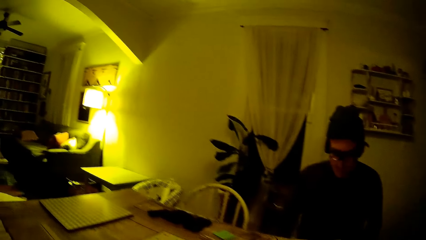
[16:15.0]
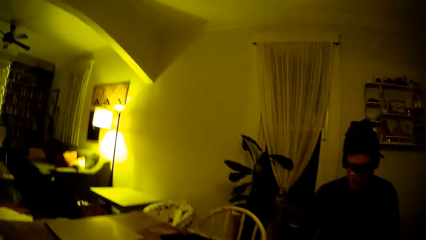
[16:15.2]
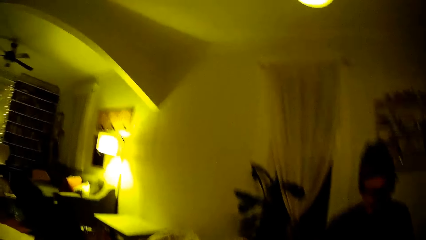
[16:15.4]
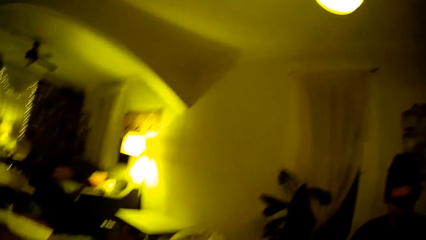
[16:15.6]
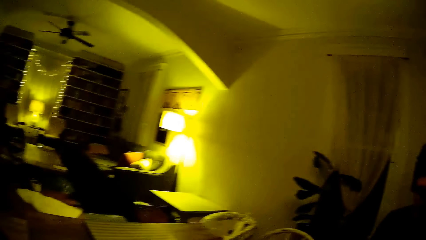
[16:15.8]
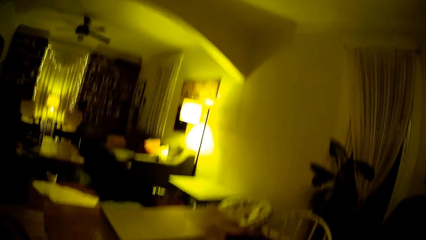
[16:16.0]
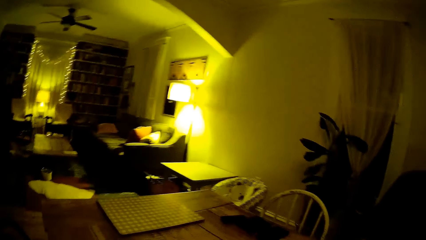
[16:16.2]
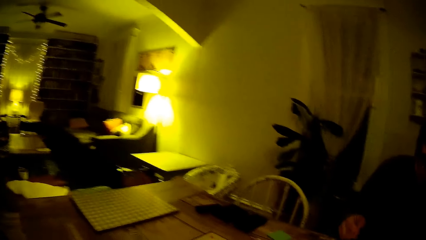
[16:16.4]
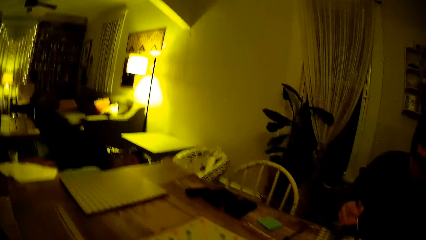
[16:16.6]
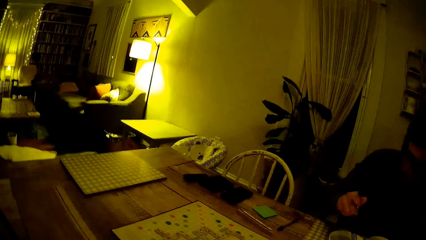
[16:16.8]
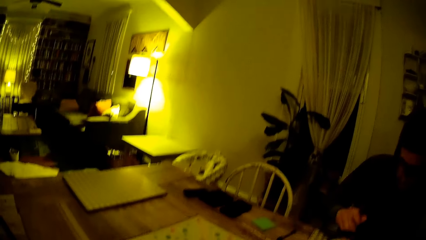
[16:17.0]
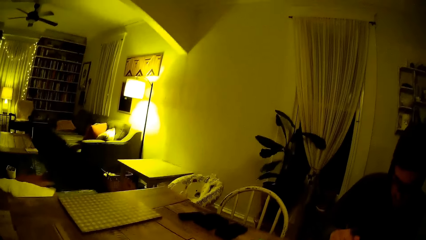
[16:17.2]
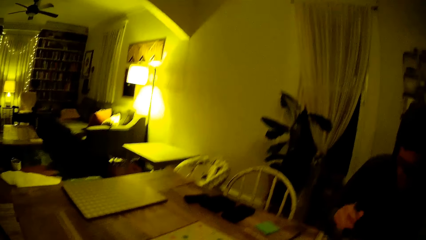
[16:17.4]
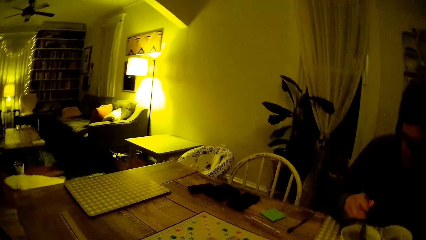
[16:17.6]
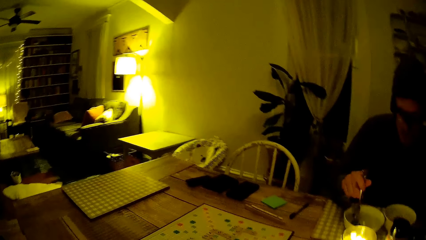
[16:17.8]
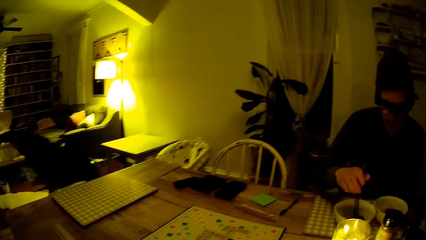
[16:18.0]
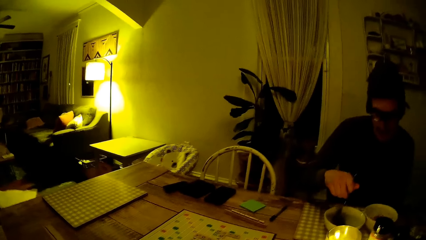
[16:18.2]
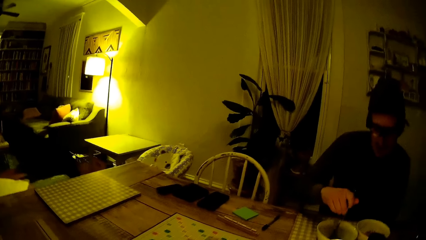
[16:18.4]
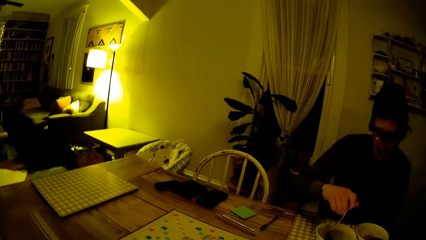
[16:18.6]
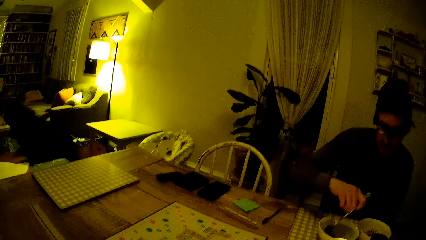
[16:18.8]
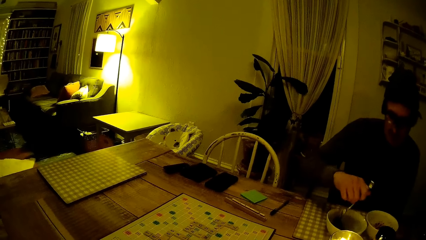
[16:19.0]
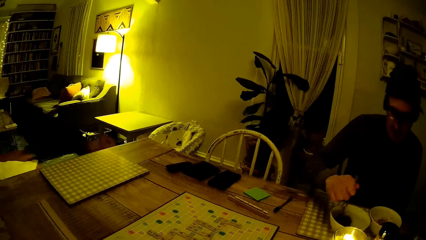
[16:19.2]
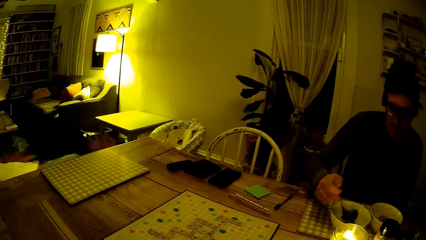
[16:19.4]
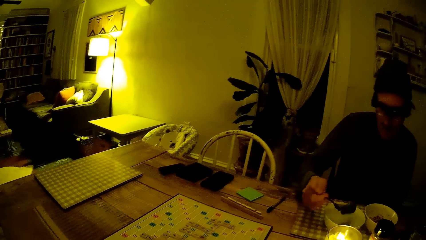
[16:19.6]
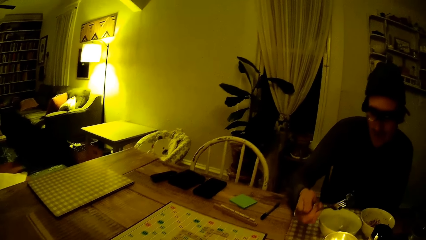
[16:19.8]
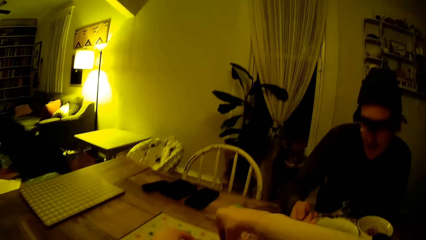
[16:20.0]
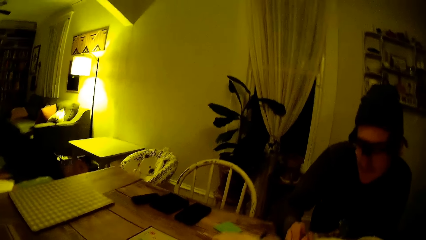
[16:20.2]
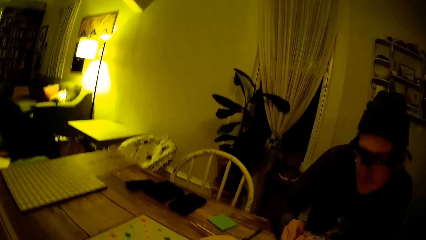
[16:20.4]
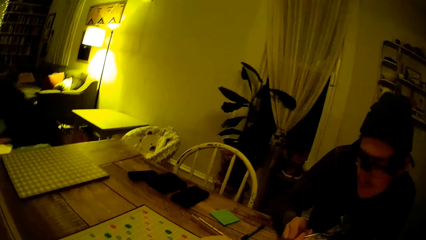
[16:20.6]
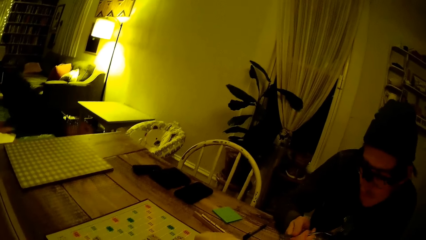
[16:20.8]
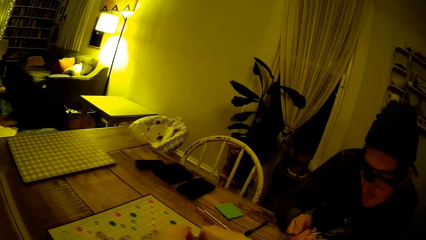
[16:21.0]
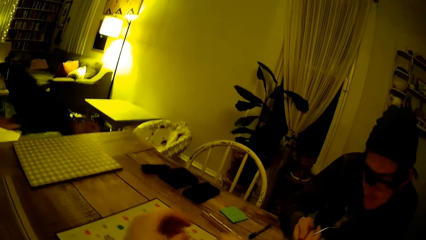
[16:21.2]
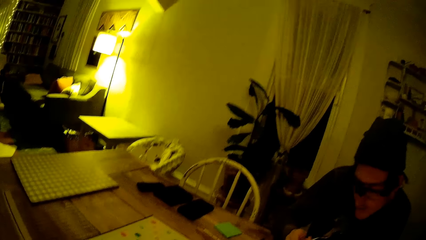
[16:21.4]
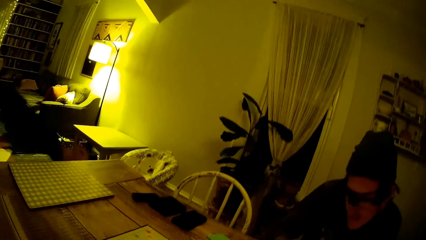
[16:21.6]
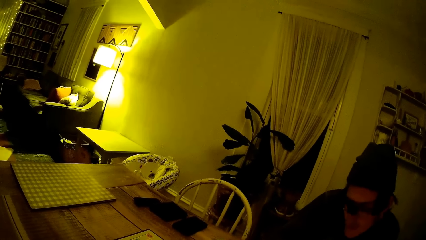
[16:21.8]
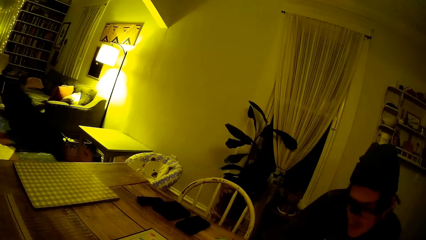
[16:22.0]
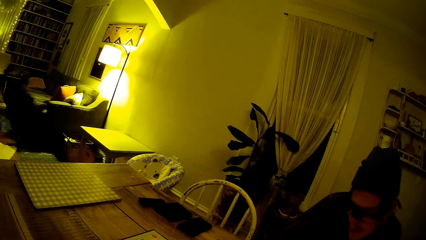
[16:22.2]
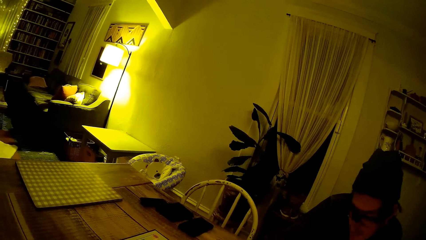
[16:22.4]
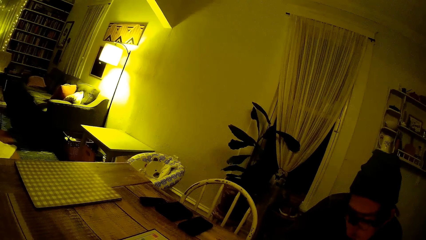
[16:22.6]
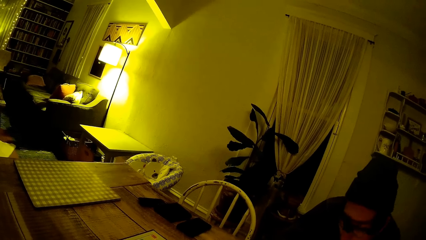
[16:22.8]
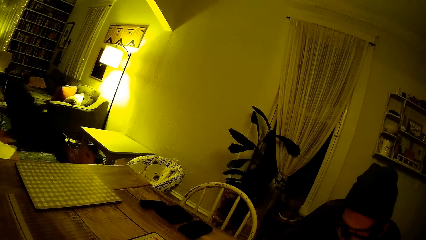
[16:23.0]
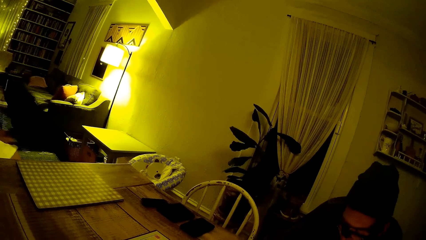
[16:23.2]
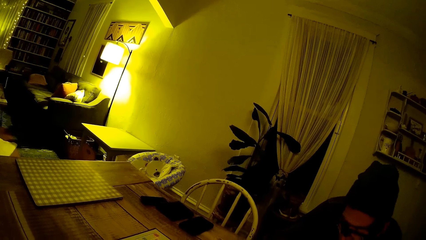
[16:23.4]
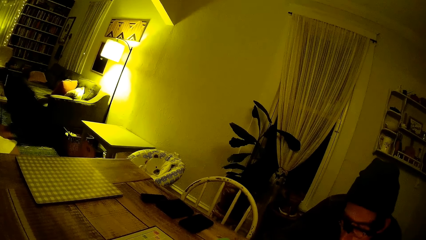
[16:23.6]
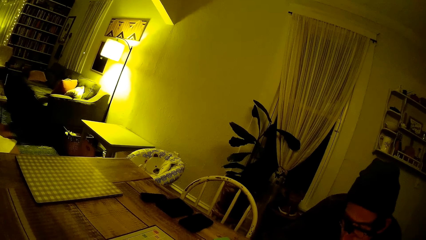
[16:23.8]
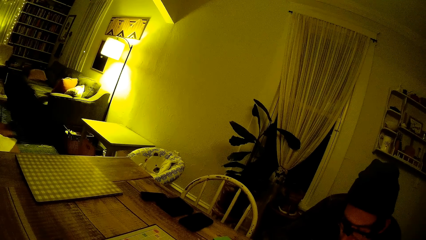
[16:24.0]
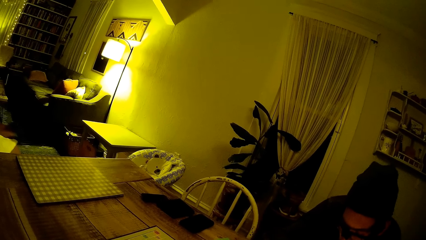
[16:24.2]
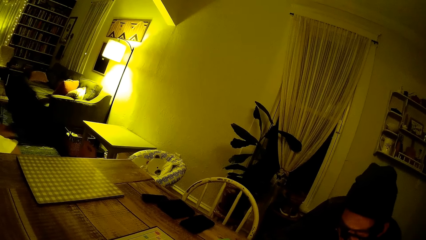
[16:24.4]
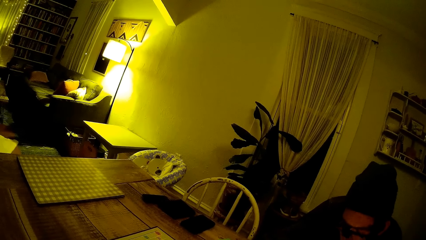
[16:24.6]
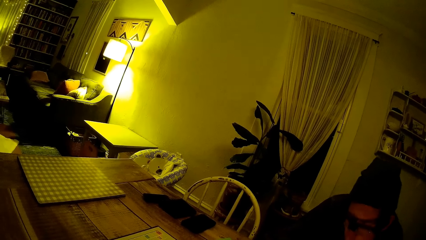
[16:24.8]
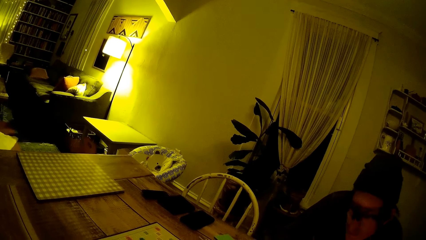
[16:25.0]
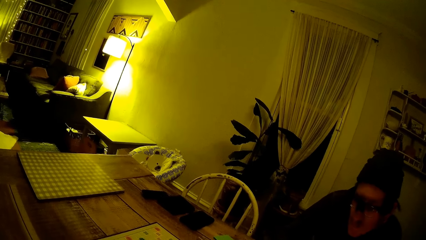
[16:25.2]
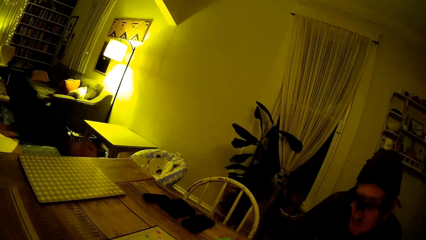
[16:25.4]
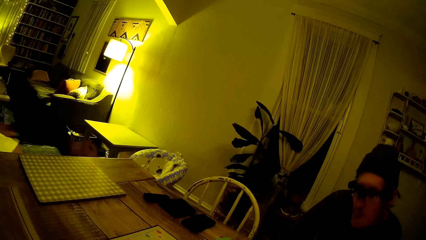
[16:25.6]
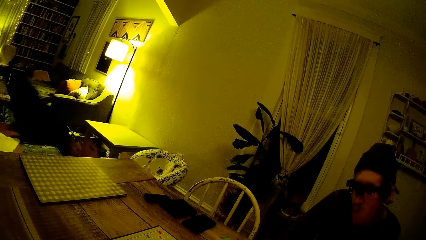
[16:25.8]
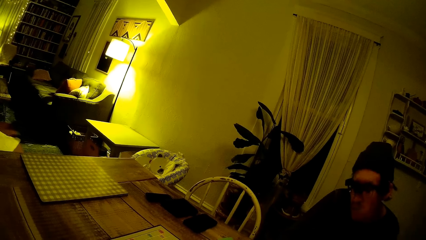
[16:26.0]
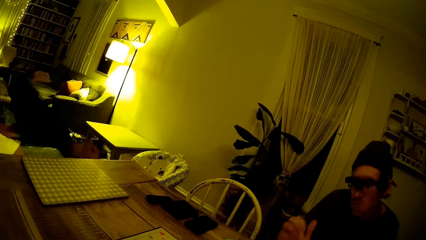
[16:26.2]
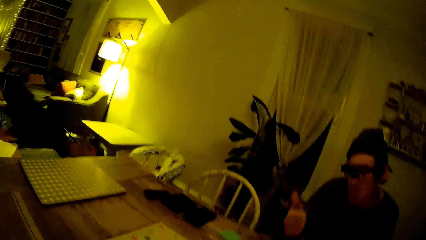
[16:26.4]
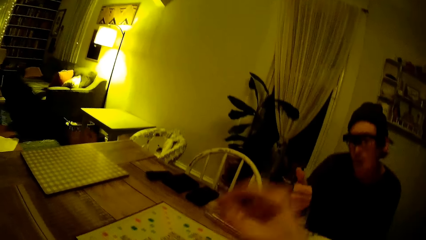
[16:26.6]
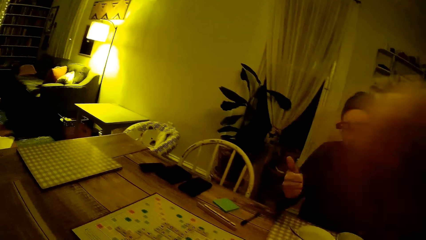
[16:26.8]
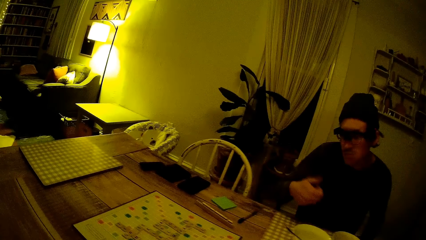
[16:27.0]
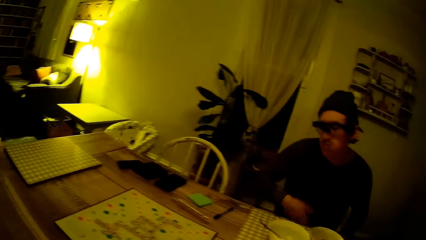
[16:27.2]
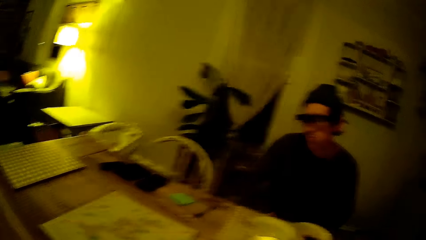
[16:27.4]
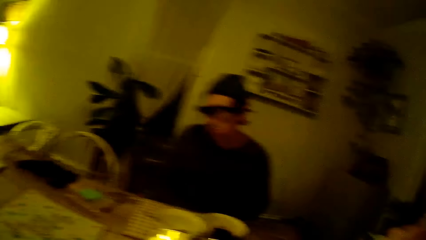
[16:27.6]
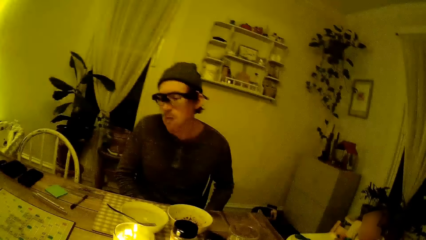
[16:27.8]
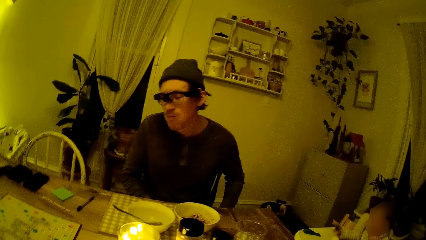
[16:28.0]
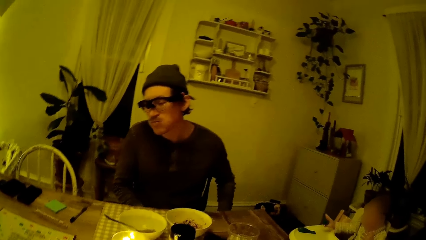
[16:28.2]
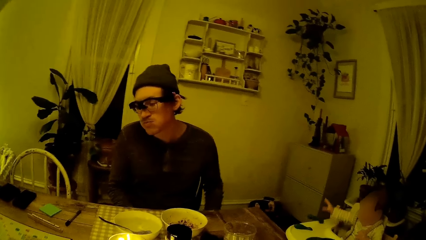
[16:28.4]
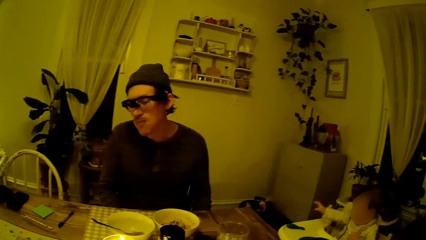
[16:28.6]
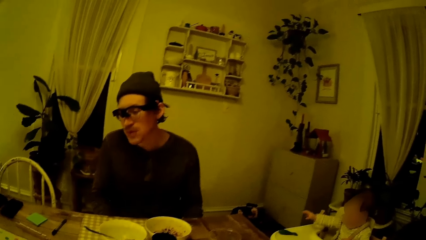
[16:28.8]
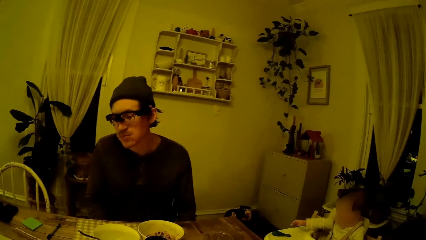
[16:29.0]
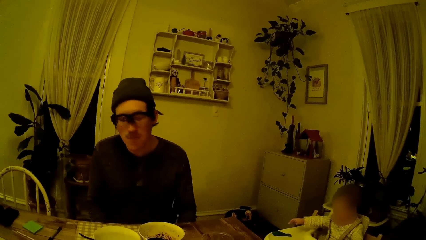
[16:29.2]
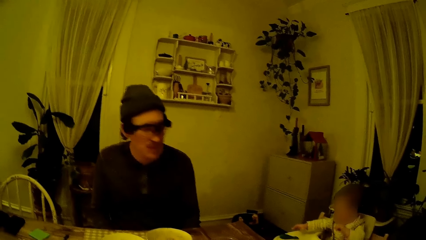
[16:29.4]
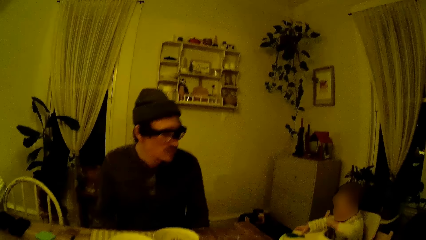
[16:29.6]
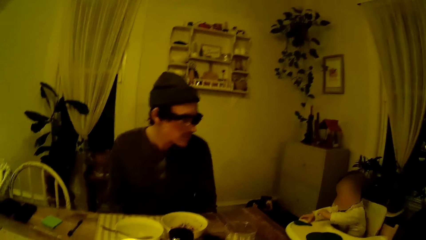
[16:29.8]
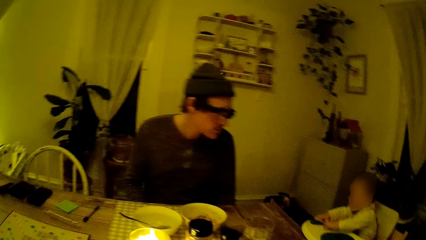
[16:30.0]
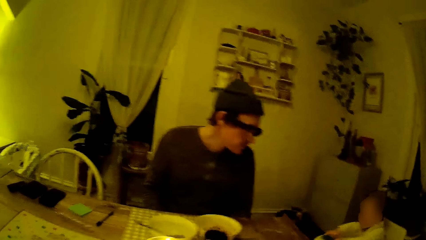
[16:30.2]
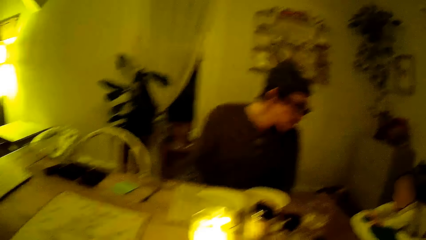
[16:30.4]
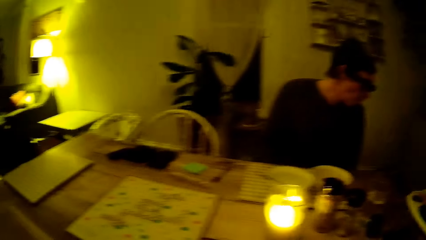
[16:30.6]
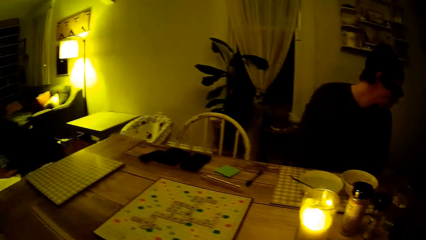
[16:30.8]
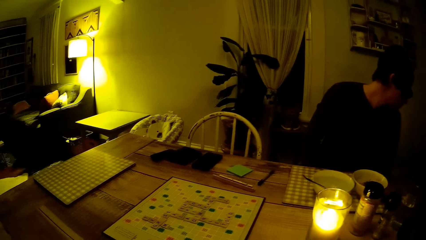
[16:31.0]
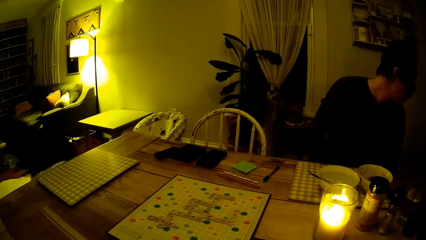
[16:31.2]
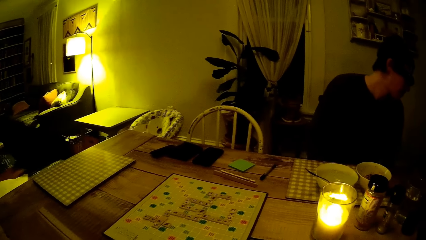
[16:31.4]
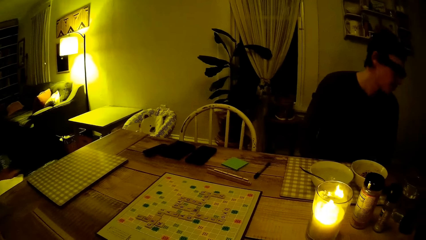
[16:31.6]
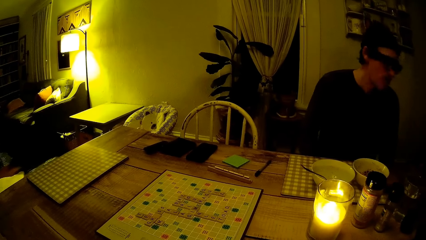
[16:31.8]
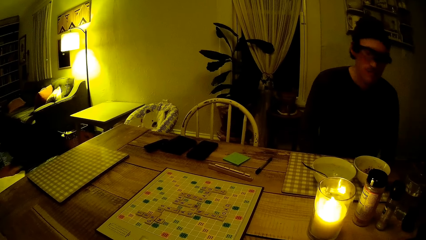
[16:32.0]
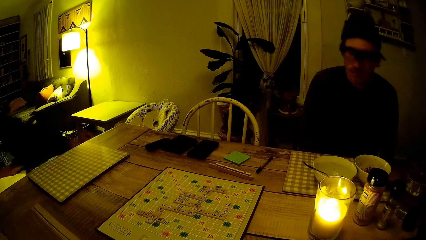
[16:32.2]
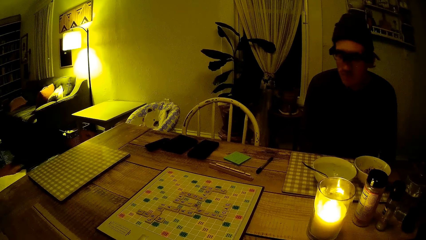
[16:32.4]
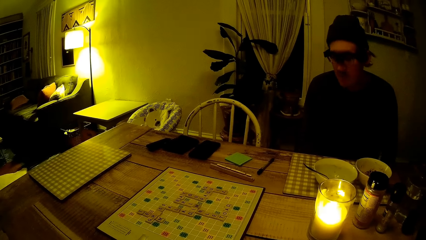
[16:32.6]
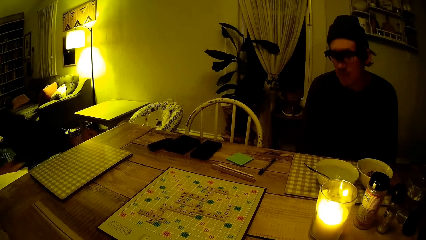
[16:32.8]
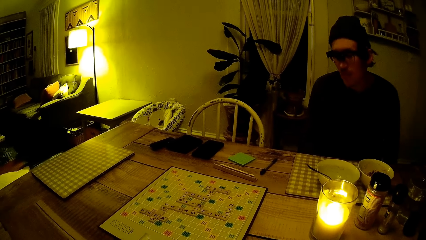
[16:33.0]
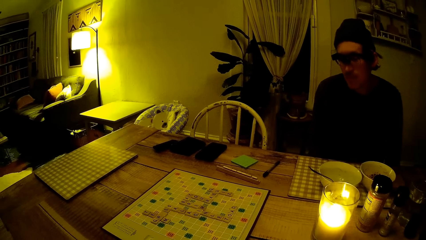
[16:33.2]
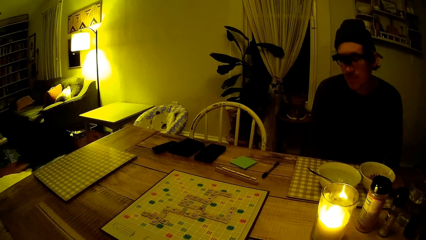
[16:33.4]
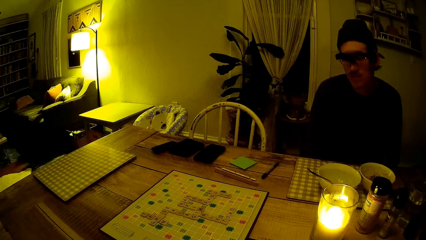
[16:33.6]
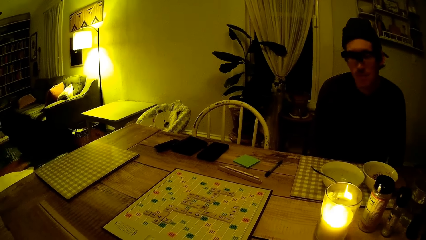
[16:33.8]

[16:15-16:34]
The man stirs sushi in the sushi bowl with the fork in his right hand. He scoops the food with a spoon. He eats the food. The man gives the camera wearer a thumbs-up sign with his right hand. He nods his head. The baby drops a spoon on the floor from its right hand.
